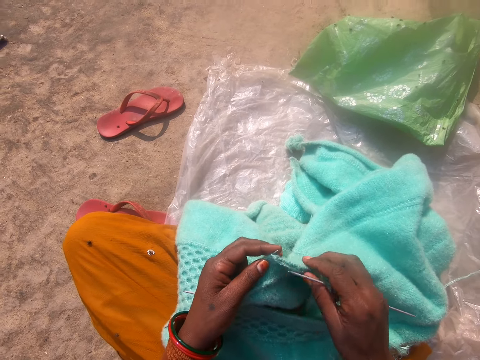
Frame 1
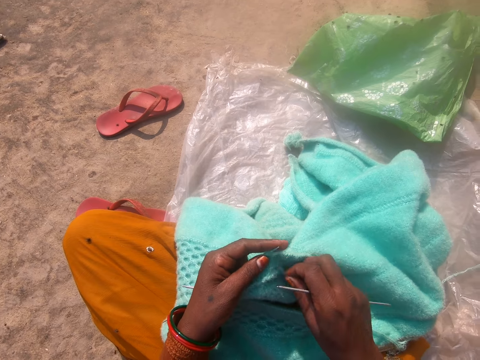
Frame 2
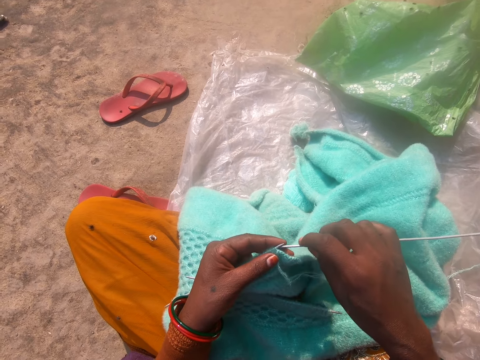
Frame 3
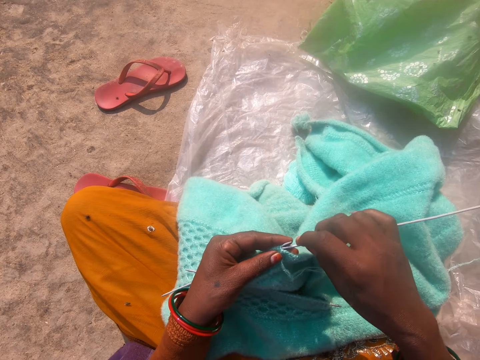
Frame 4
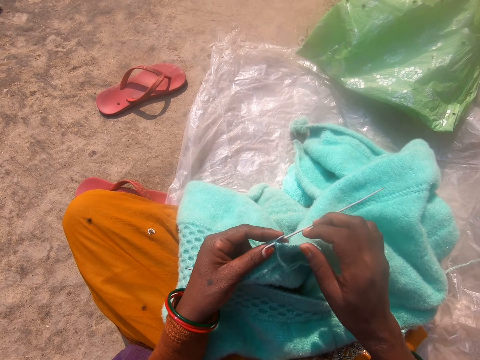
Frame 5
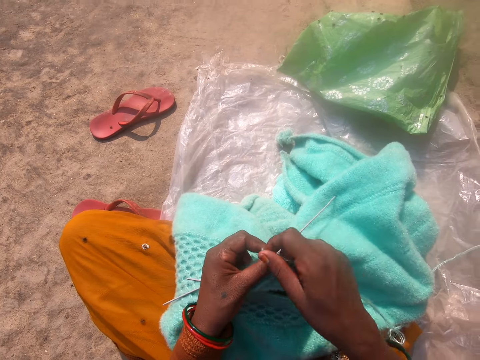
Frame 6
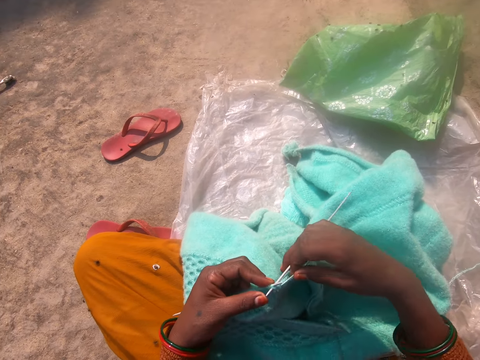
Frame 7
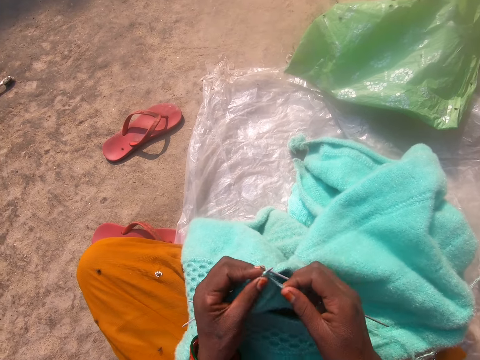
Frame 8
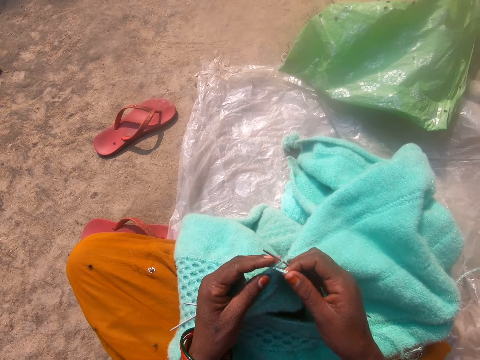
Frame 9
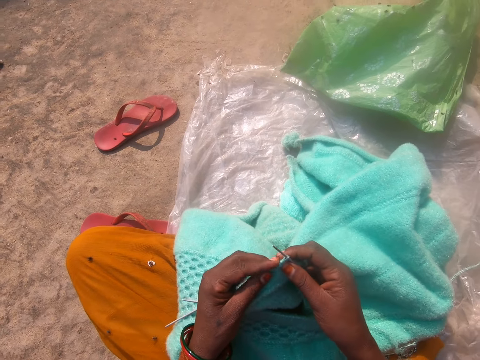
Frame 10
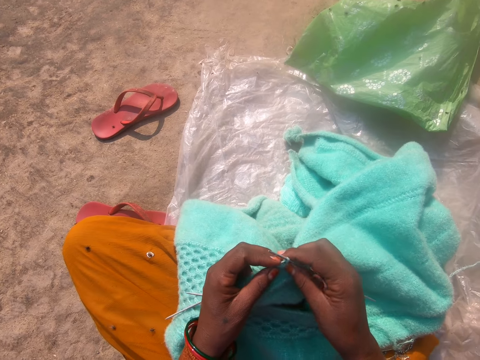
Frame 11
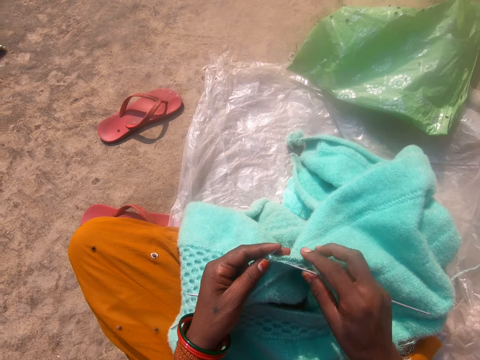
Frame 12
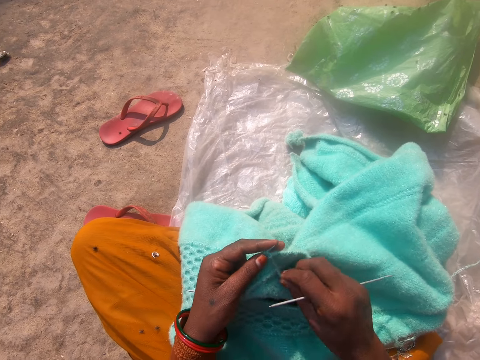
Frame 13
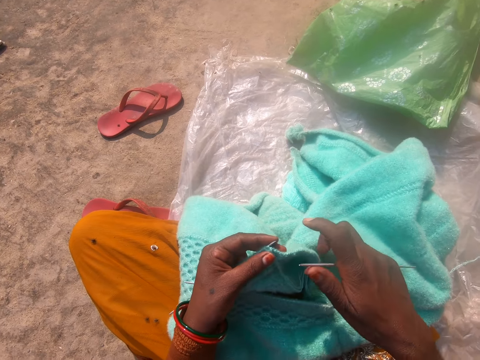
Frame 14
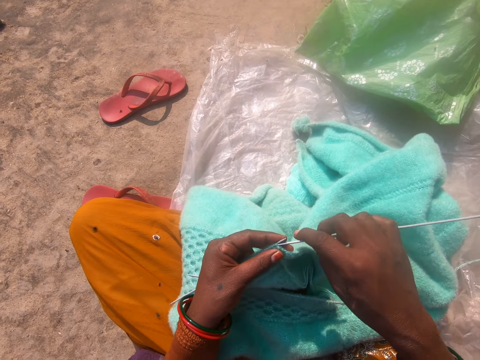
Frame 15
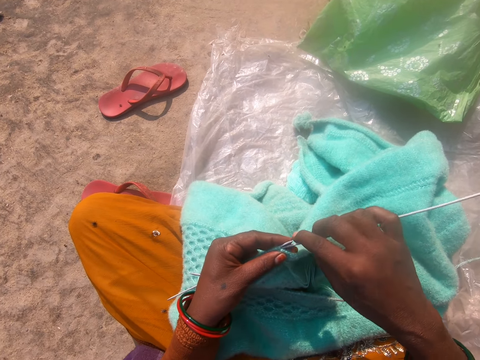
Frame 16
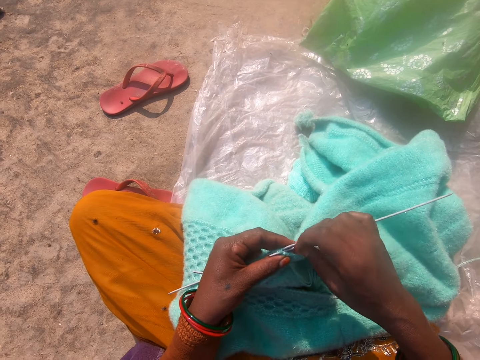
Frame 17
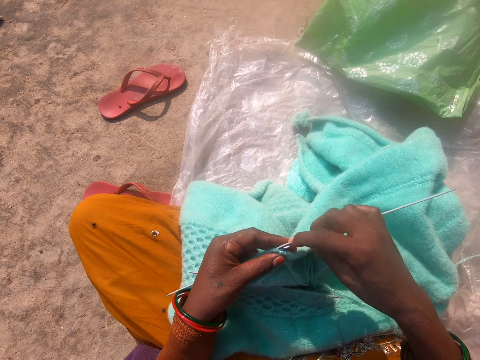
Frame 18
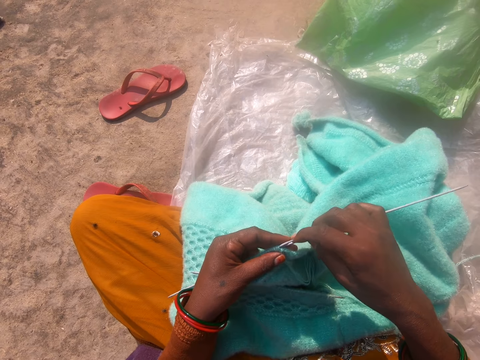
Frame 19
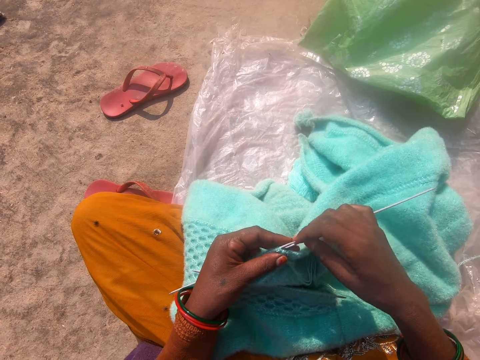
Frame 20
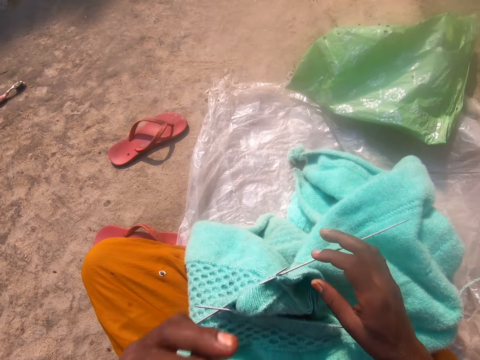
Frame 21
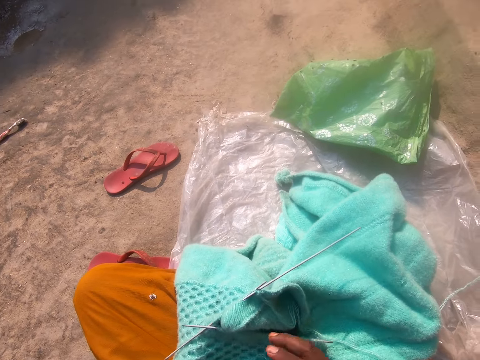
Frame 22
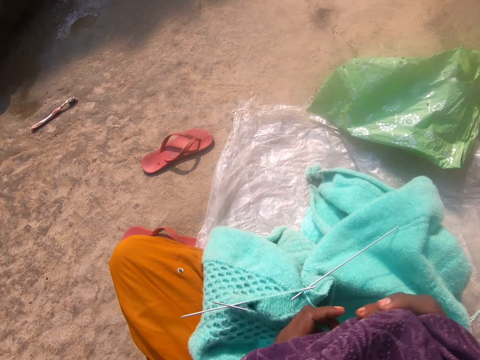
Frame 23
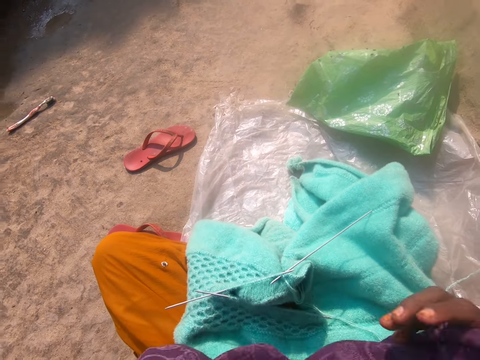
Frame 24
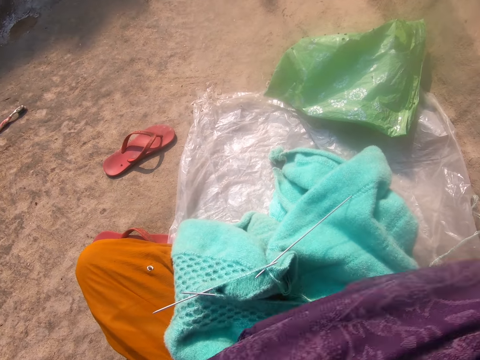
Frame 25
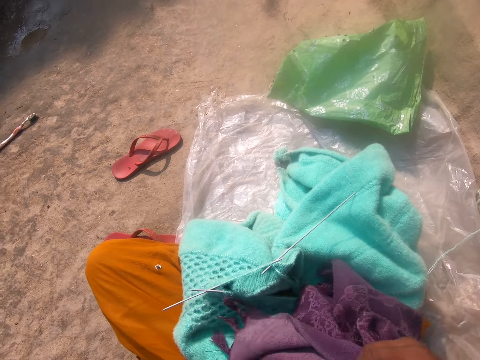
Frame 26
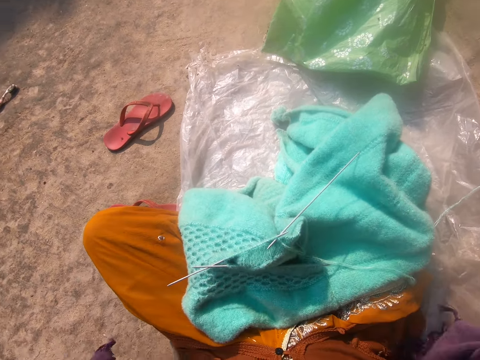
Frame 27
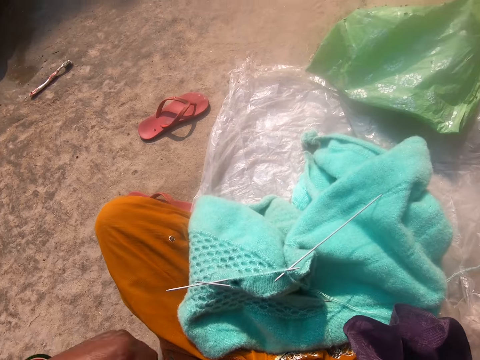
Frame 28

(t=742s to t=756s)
The camera wearer removes the crochet hook from the fabric. She pulls the thread in the fabric. She fixes the crochet hook in the fabric. She knits the fabric with the crochet hook. She removes the crochet hook in the fabric. She pulls the thread in the fabric. She fixes the crochet hook in the fabric. She drops the fabric on her lap. She adjusts another fabric with both hands. She takes the scarf and unfolds the scarf.

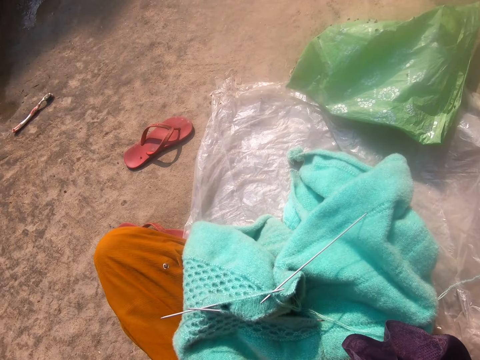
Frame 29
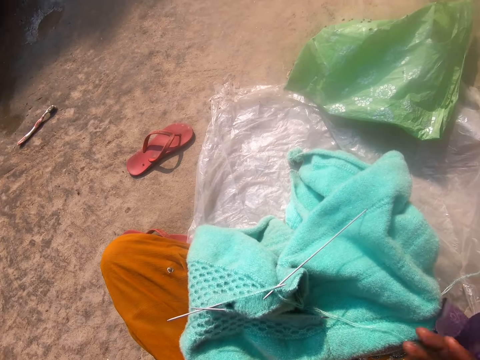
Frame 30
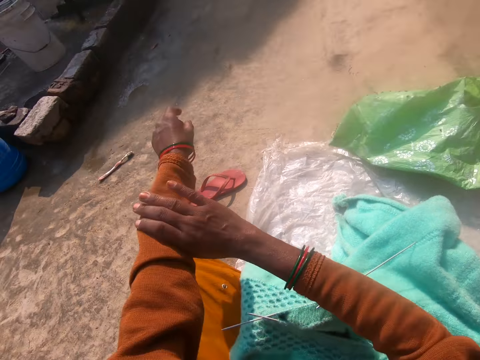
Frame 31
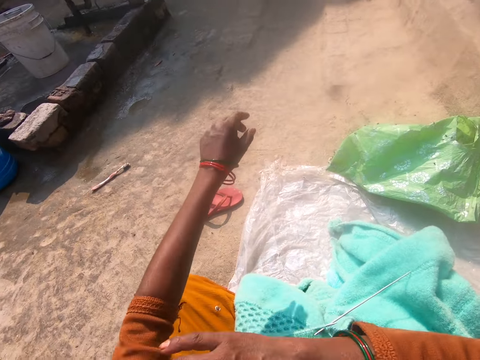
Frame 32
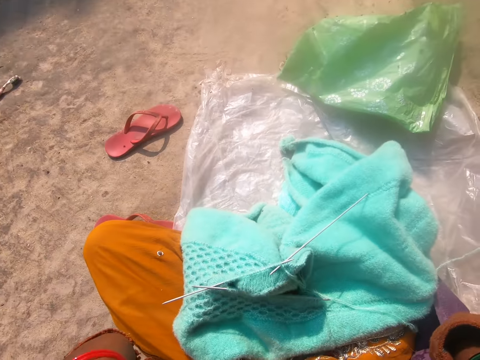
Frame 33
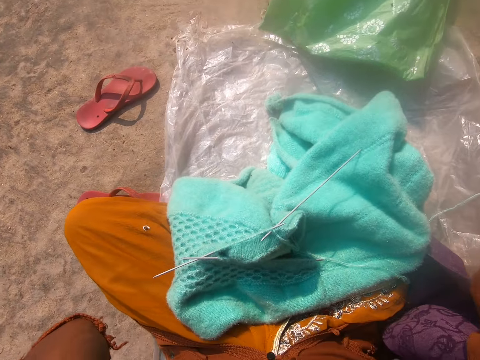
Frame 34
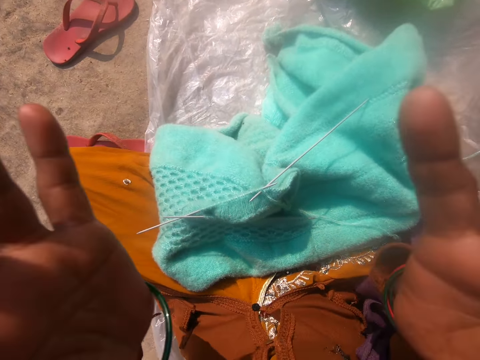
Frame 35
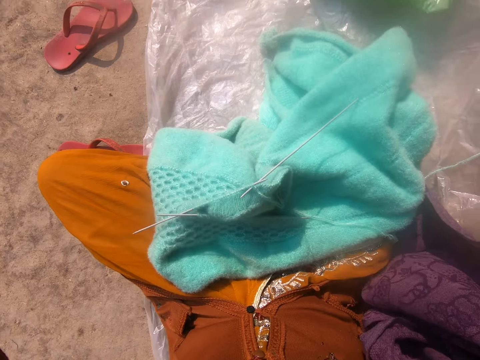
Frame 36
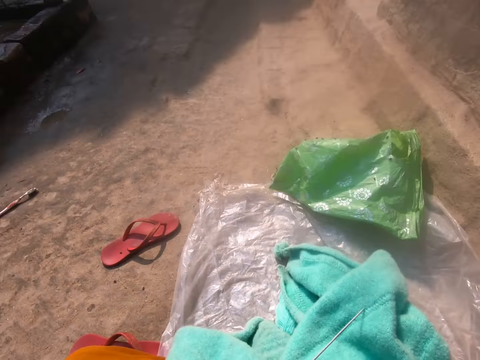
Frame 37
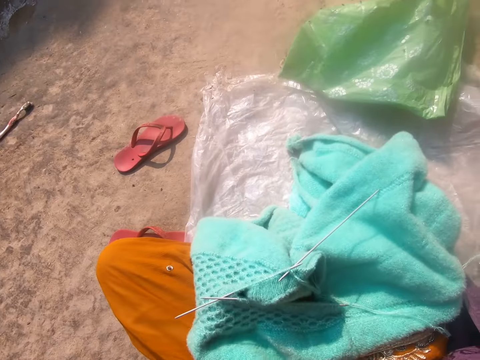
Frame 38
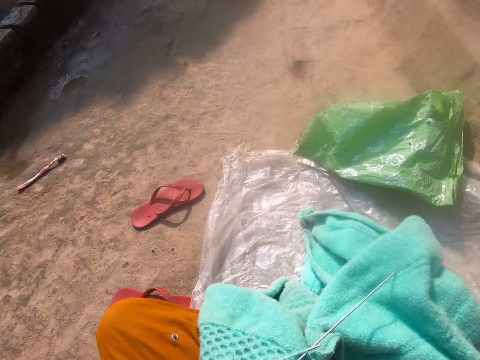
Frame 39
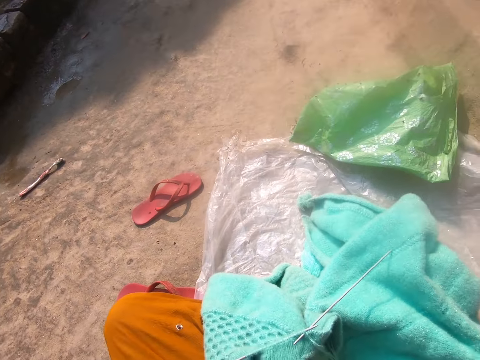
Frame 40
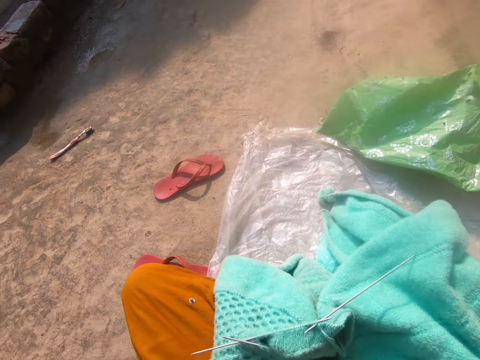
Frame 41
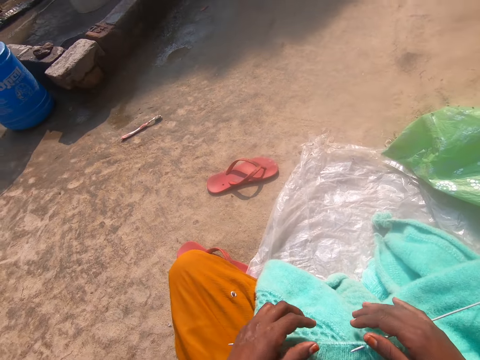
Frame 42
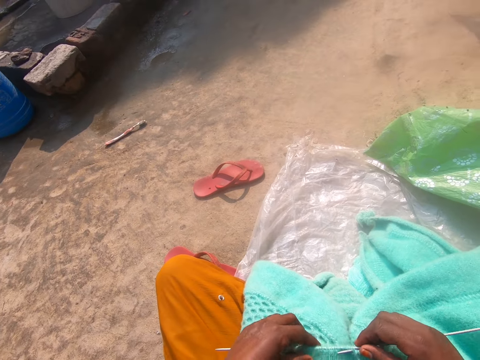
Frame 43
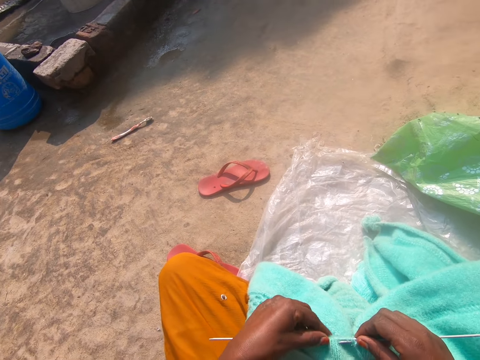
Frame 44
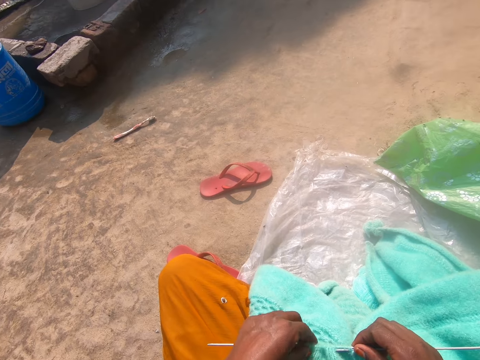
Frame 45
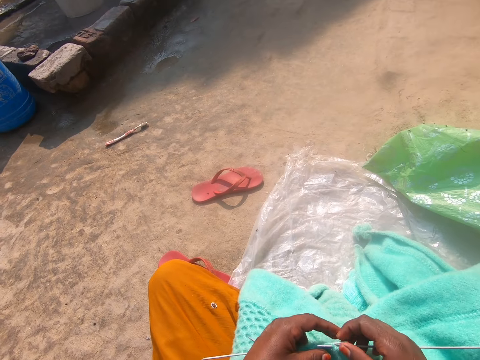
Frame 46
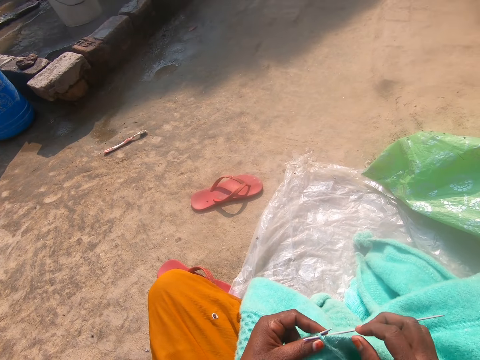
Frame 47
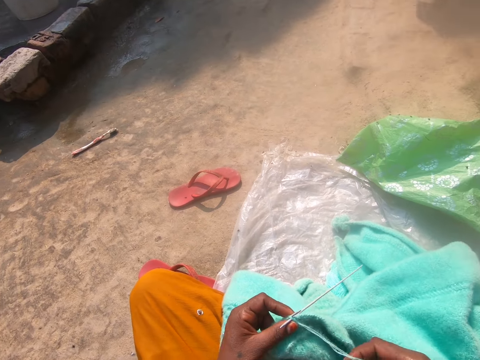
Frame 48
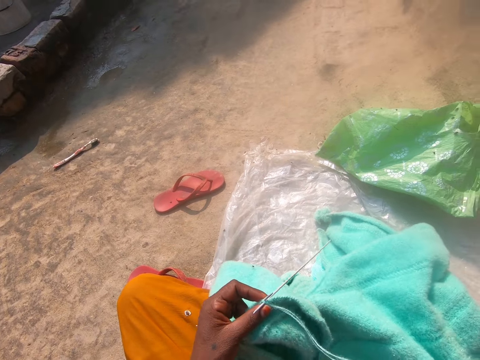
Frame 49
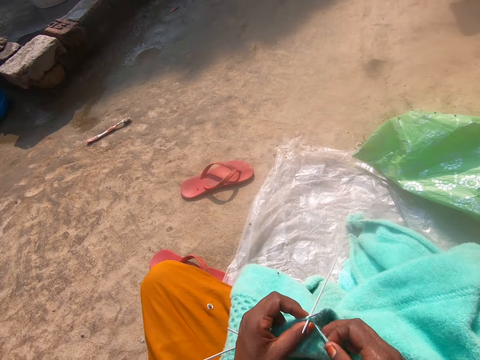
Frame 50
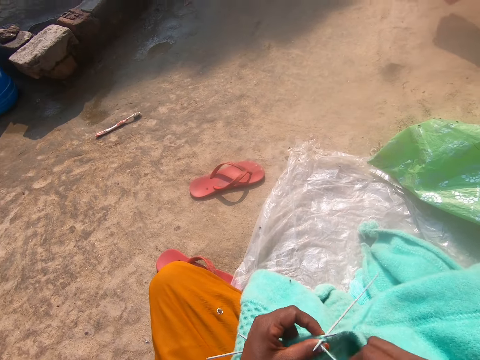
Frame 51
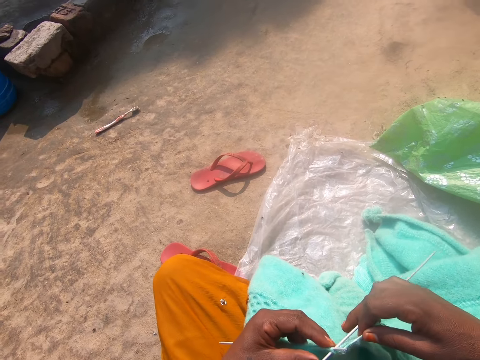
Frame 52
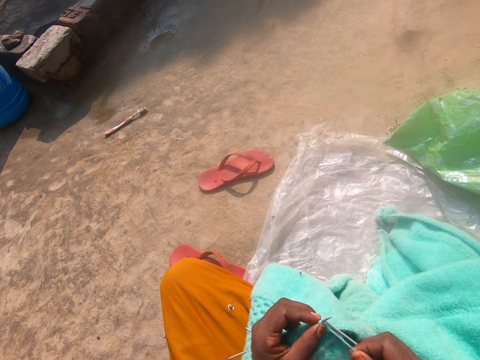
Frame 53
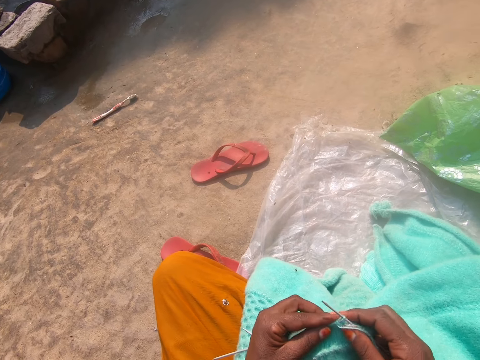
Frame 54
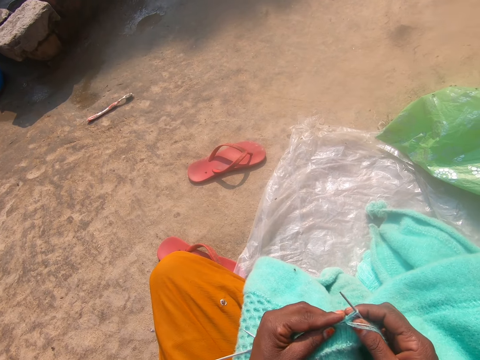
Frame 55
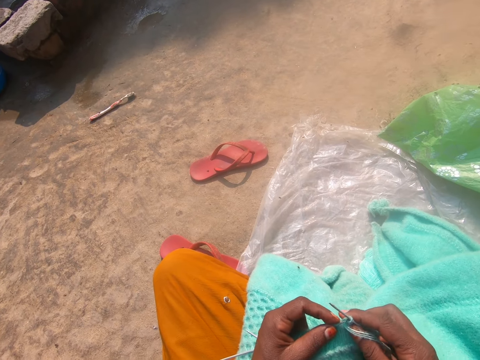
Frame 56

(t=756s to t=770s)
The camera wearer adjusts her left sleeve with her right hand. She puts down the scarf. She folds the hands of the sweater. She folds the scarf on the head. She holds the fabric with hands. She knits the first piece of fabric with a needle in her right hand and thread. She knits the fabric with a crochet hook.
